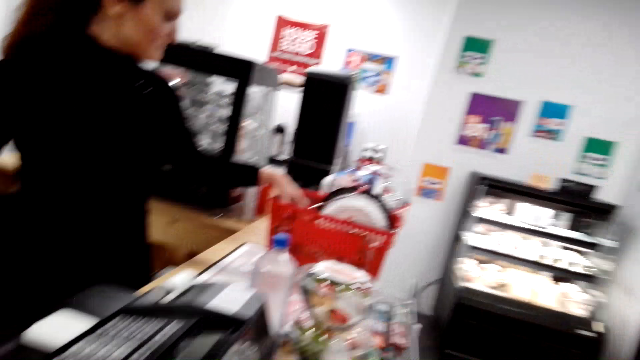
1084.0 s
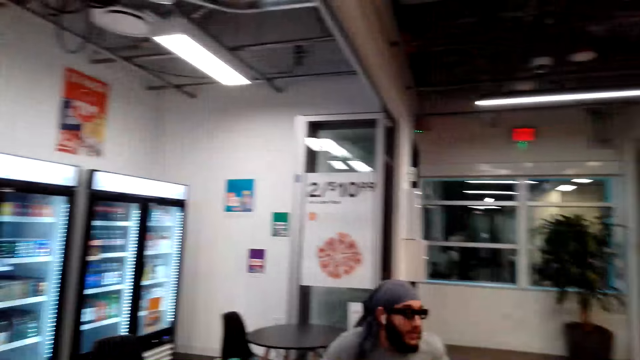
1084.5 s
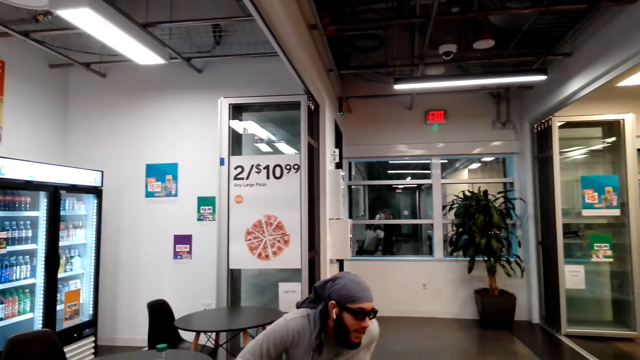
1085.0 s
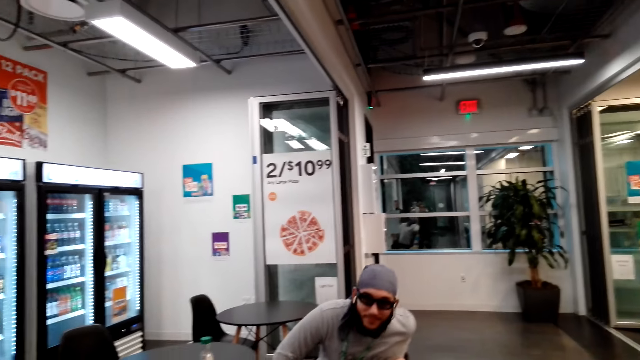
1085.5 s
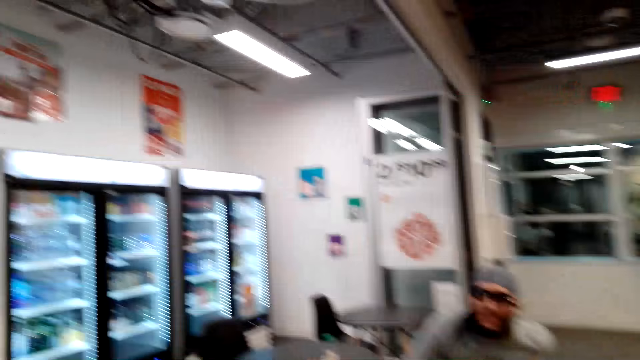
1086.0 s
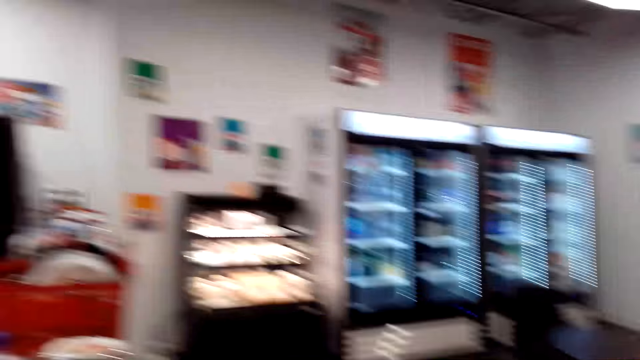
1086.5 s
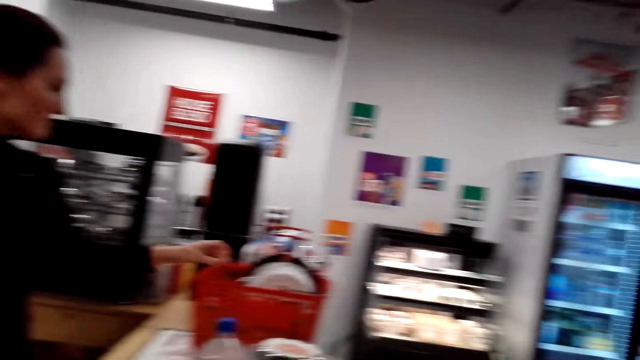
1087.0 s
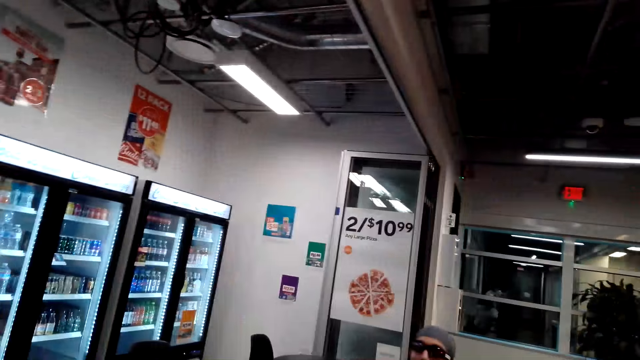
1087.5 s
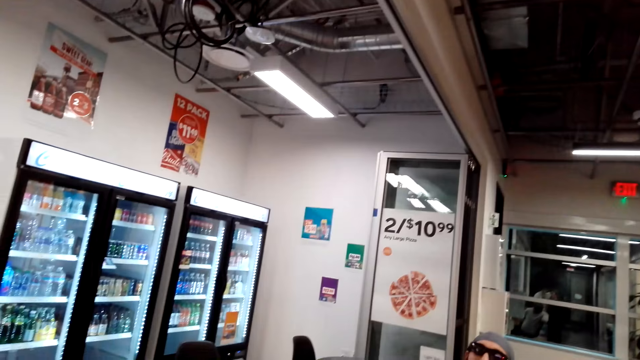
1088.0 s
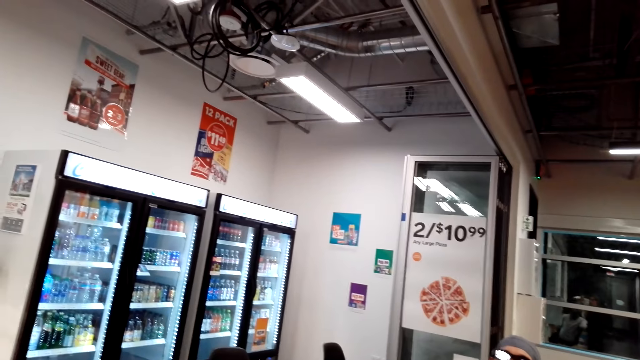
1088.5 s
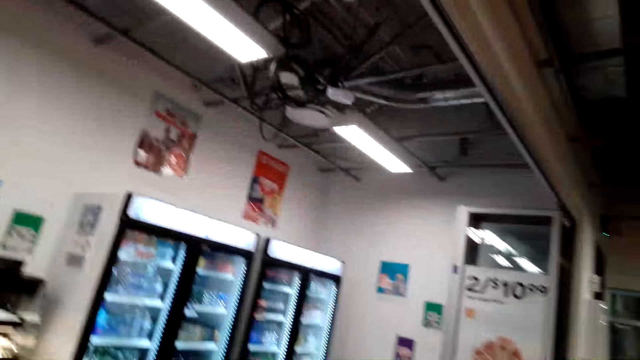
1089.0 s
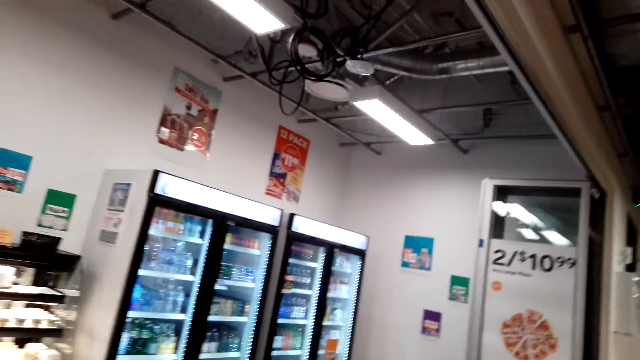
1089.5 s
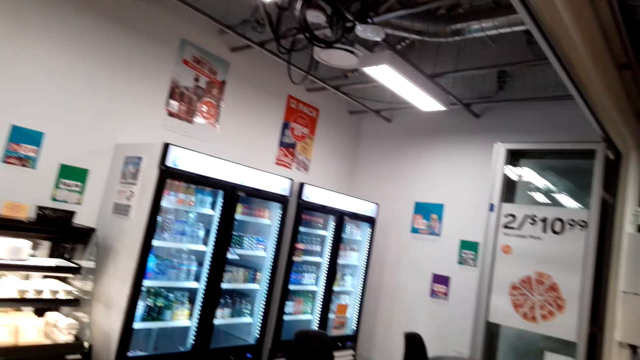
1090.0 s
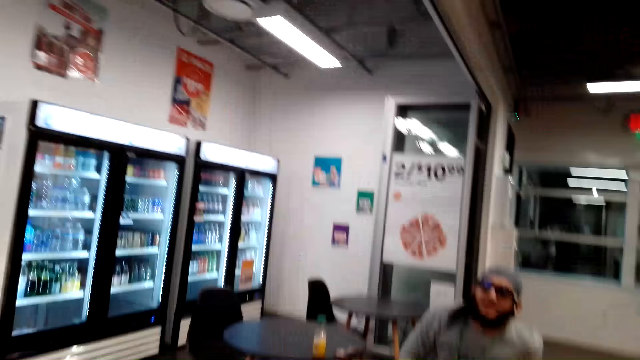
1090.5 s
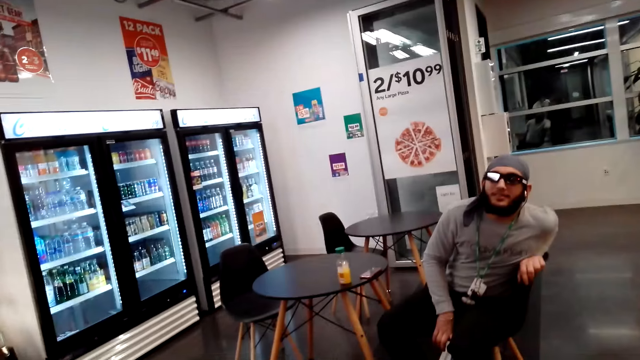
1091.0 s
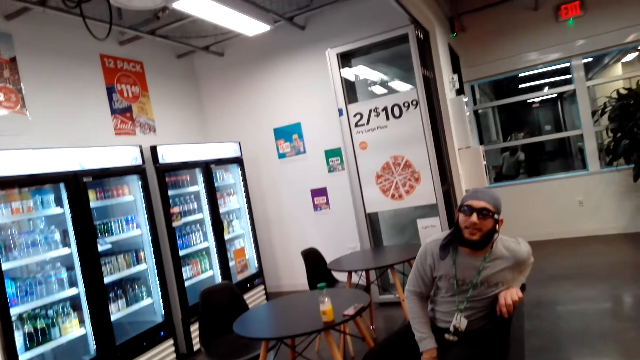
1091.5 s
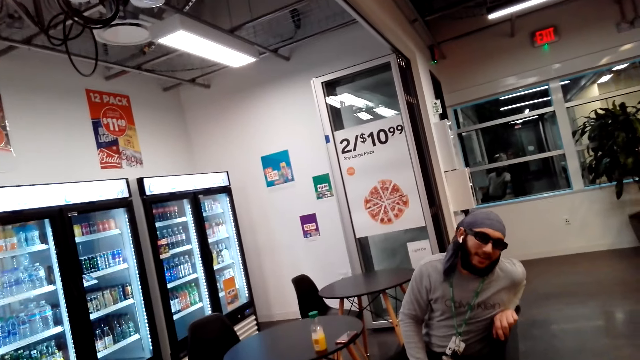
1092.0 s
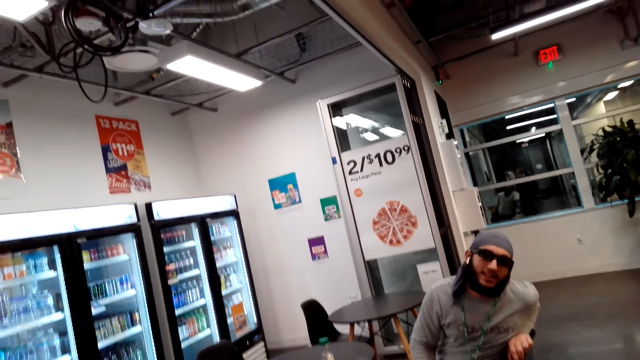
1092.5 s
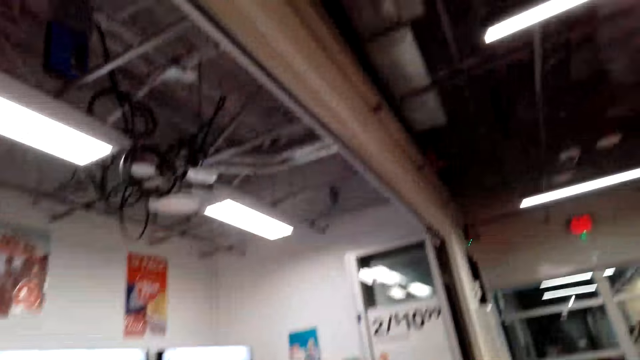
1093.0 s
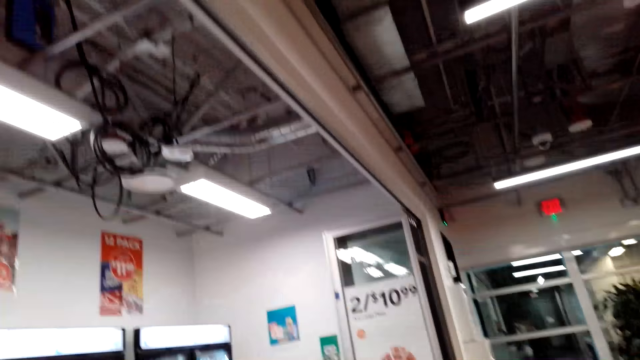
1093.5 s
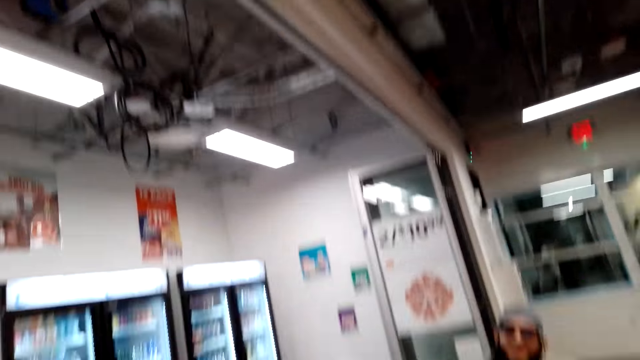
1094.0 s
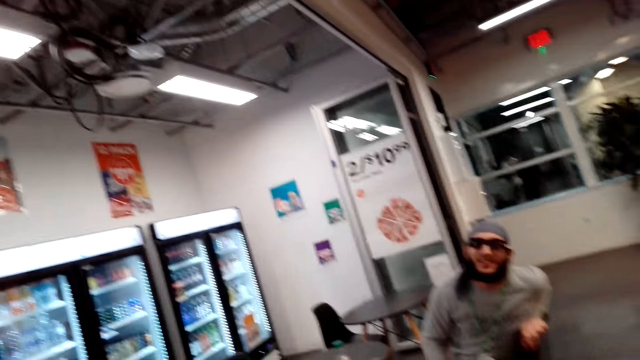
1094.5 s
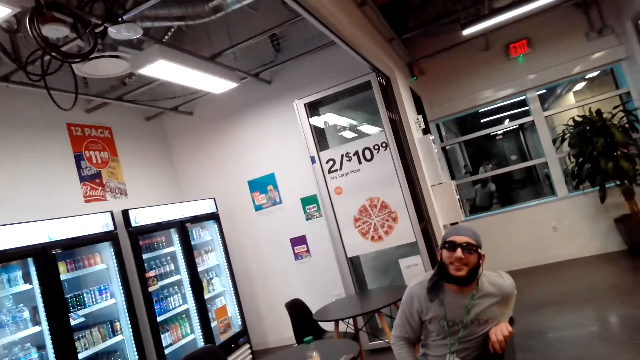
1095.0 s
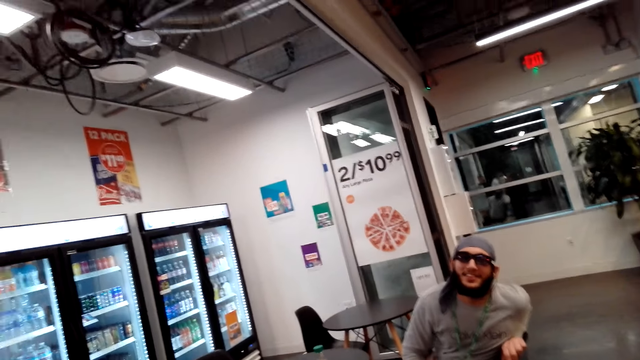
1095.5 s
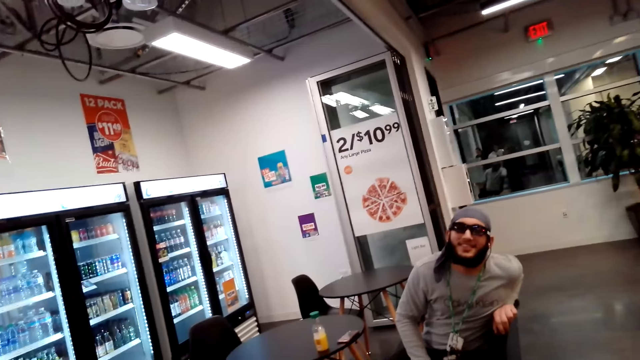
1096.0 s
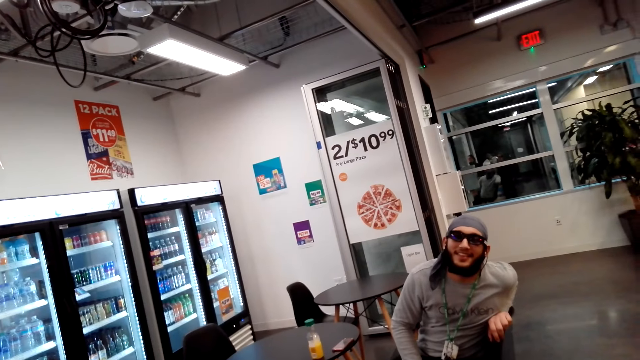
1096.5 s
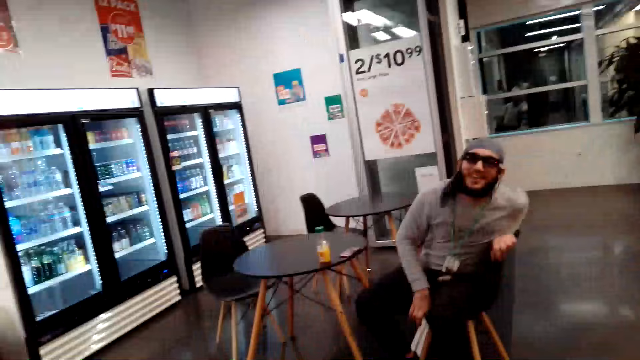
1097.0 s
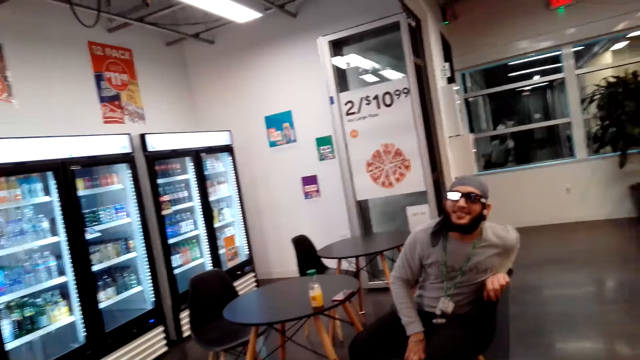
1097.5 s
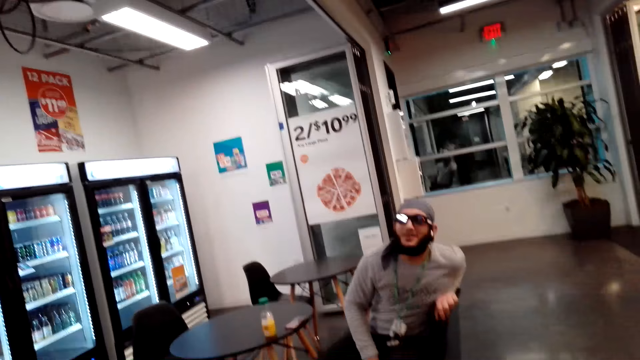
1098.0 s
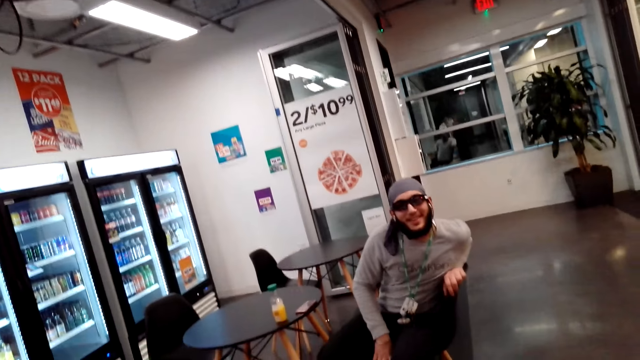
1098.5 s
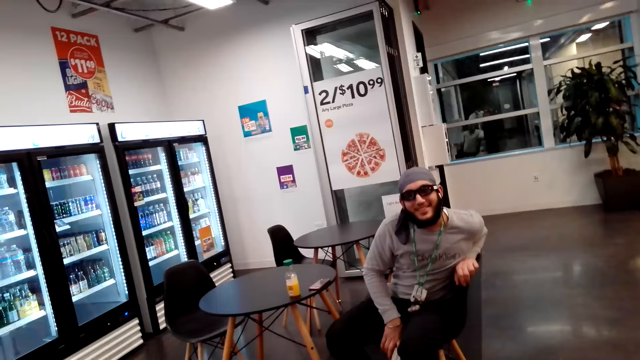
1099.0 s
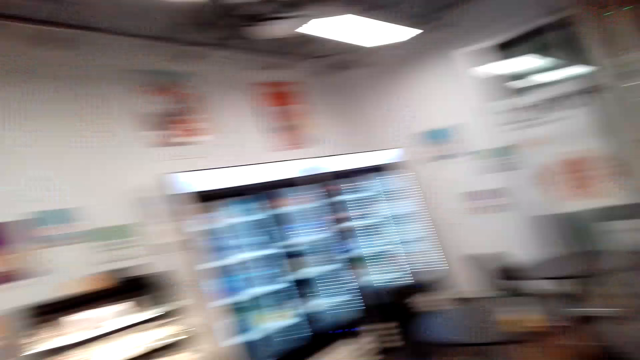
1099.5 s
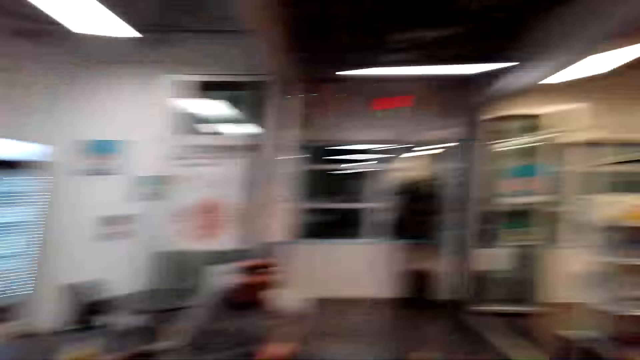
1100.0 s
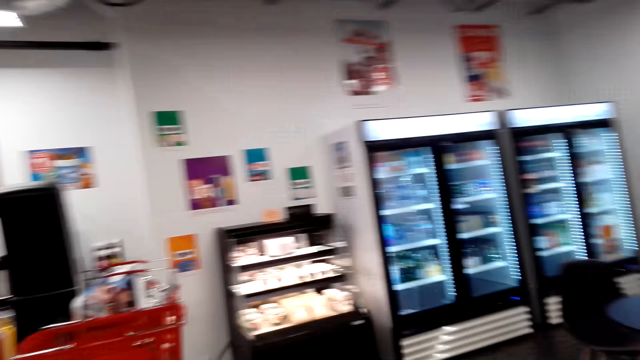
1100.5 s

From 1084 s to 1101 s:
The camera wearer looks around. They converse with a person. They talk to another person.

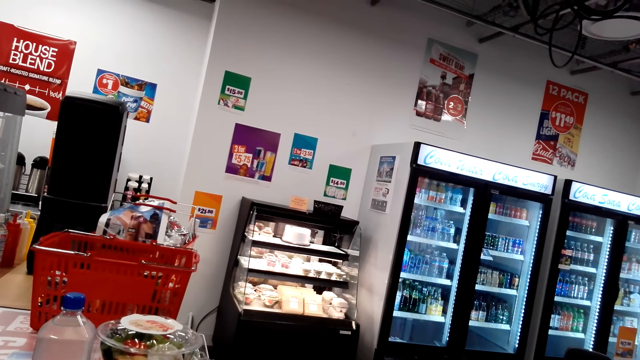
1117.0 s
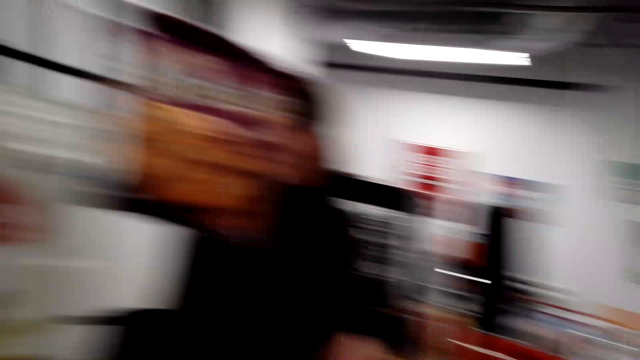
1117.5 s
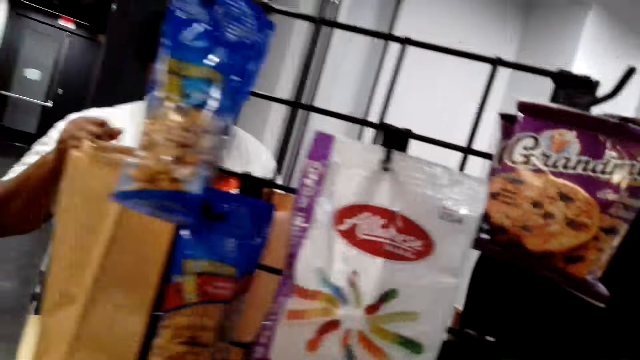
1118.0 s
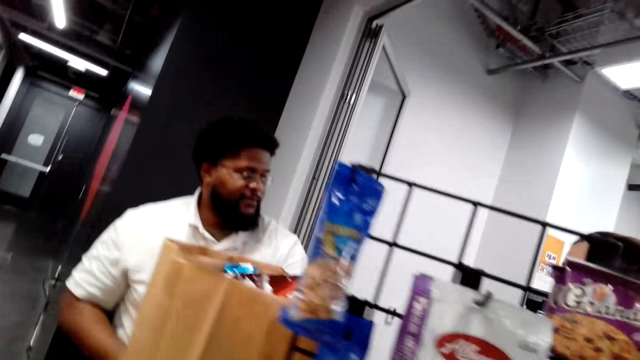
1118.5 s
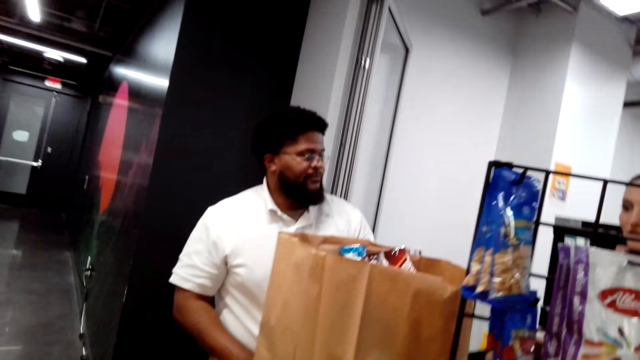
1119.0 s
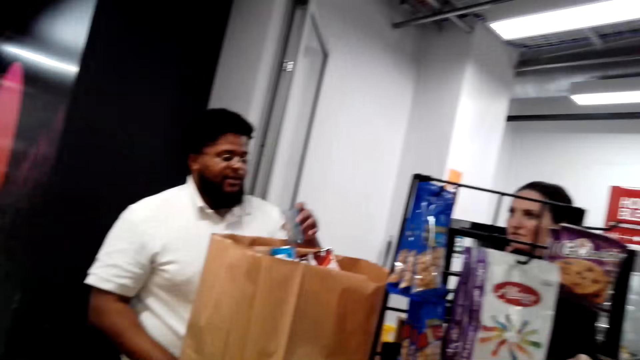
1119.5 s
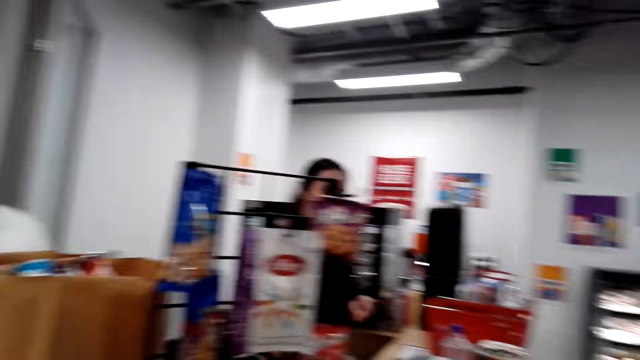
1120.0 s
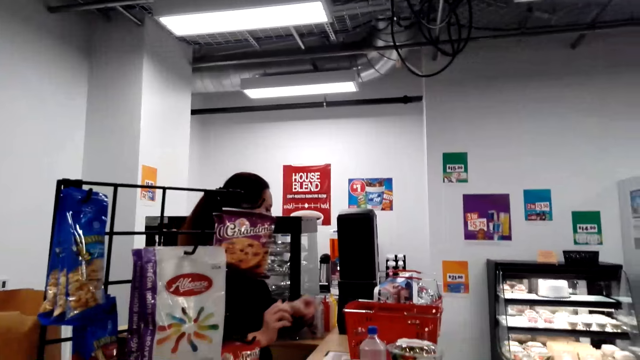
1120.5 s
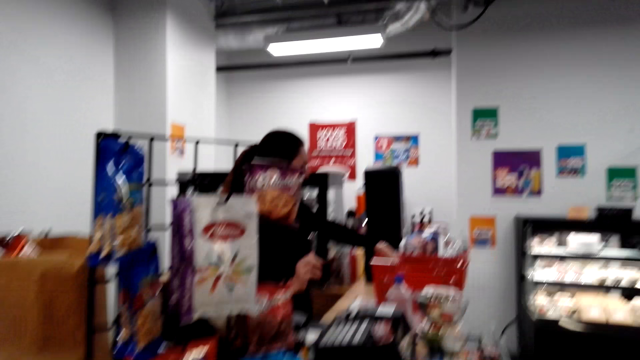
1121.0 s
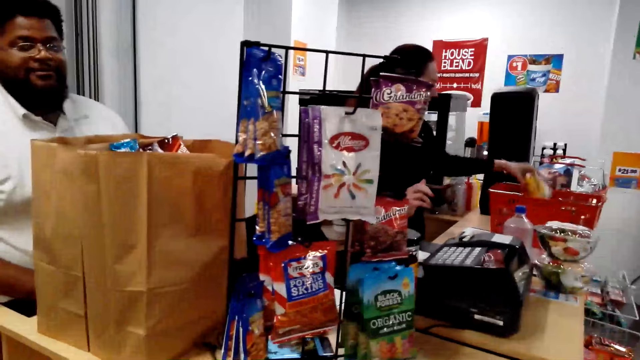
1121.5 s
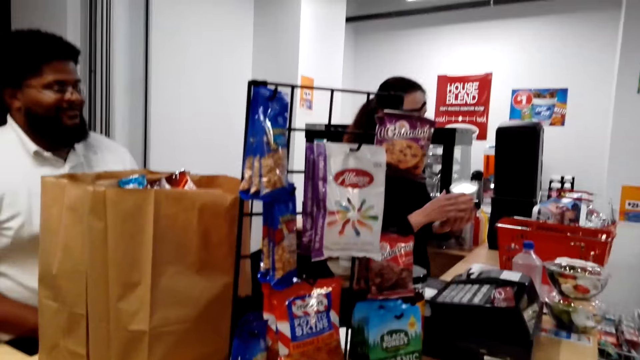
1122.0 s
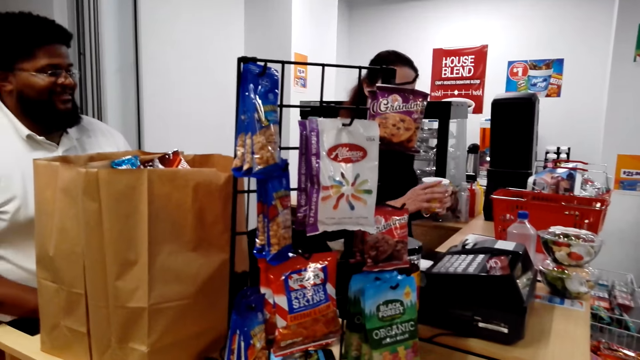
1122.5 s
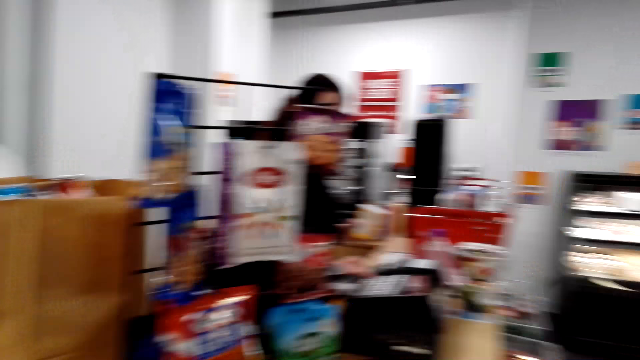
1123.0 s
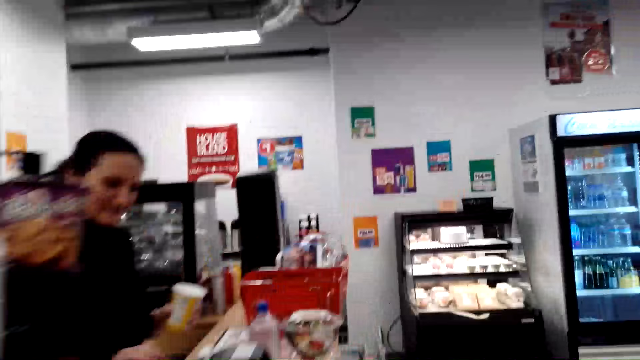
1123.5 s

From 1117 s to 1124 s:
A person talks to another person.
